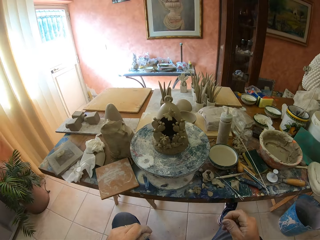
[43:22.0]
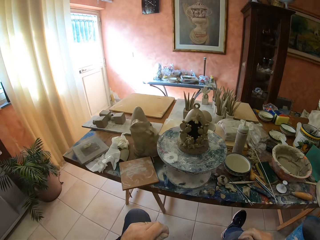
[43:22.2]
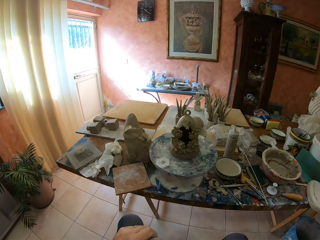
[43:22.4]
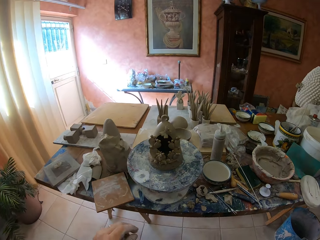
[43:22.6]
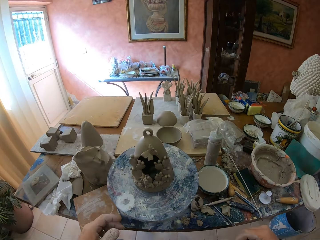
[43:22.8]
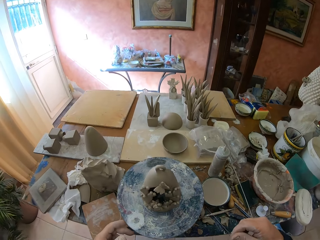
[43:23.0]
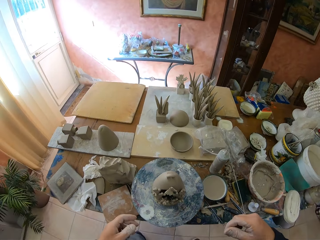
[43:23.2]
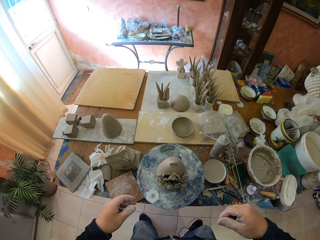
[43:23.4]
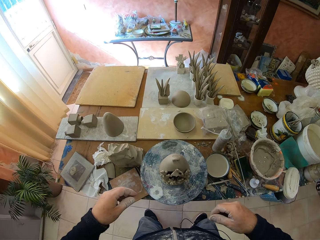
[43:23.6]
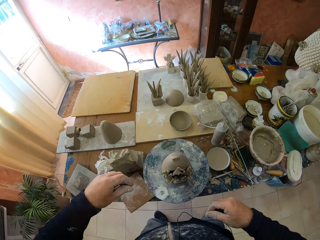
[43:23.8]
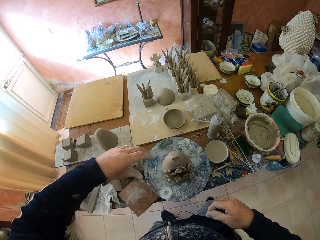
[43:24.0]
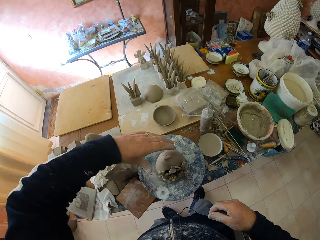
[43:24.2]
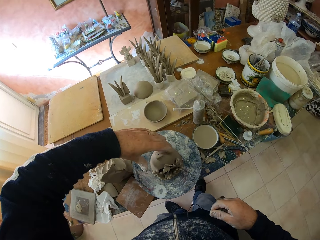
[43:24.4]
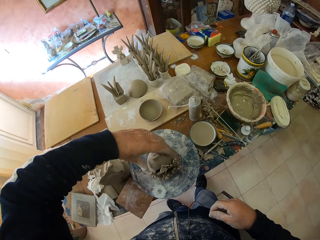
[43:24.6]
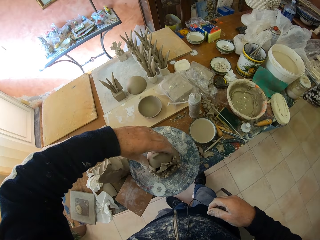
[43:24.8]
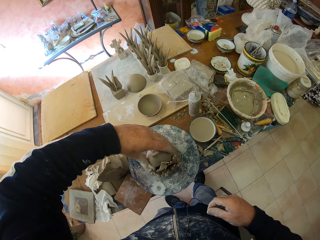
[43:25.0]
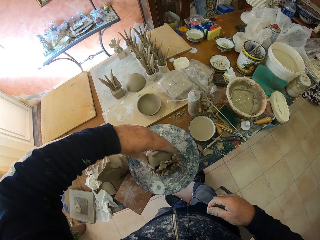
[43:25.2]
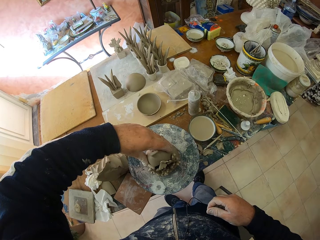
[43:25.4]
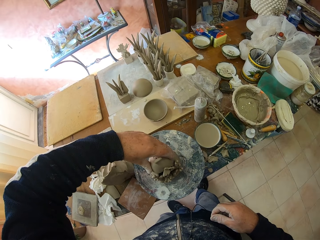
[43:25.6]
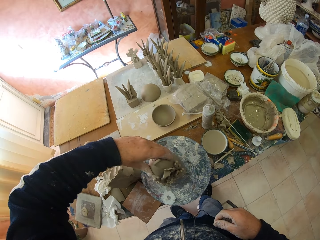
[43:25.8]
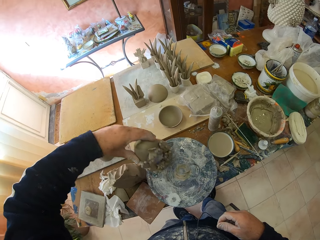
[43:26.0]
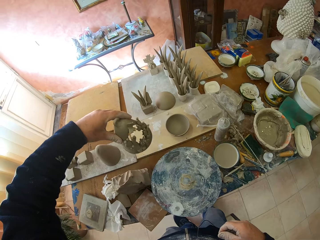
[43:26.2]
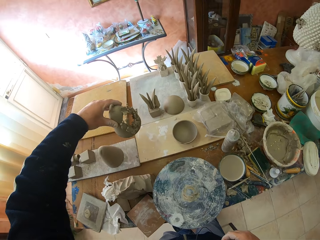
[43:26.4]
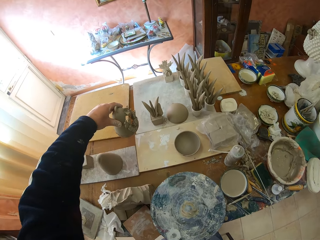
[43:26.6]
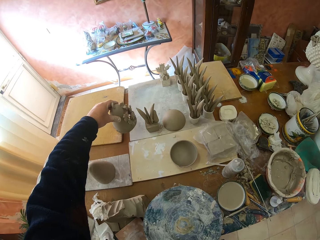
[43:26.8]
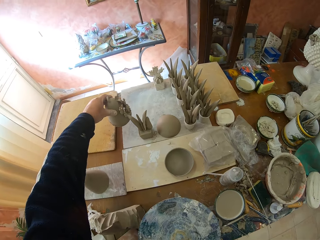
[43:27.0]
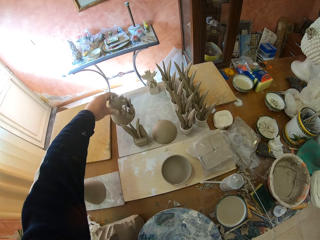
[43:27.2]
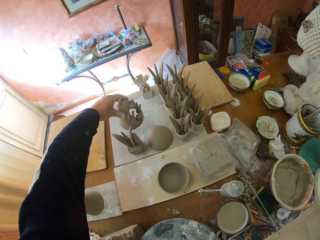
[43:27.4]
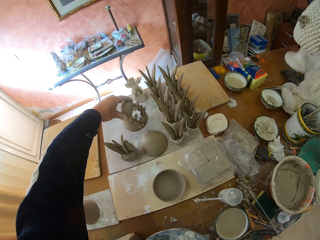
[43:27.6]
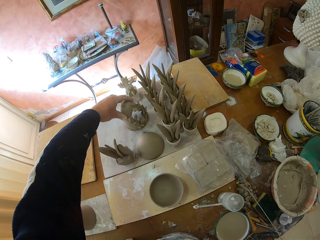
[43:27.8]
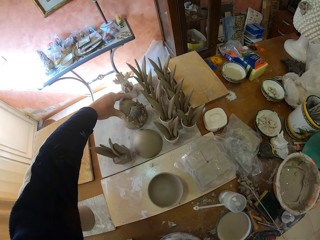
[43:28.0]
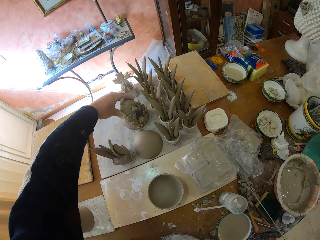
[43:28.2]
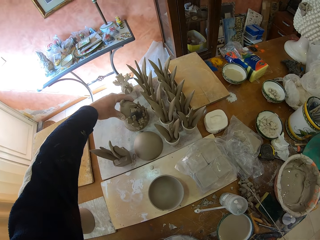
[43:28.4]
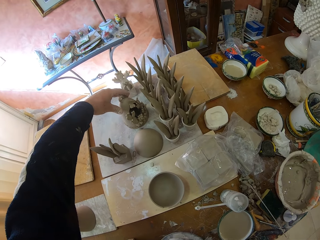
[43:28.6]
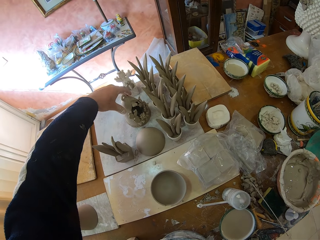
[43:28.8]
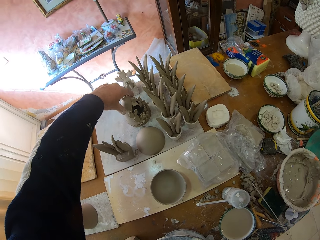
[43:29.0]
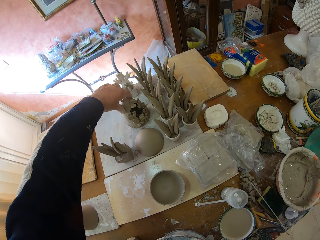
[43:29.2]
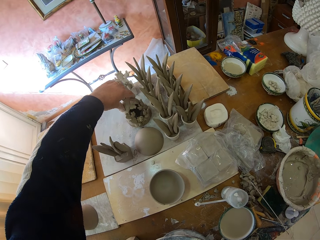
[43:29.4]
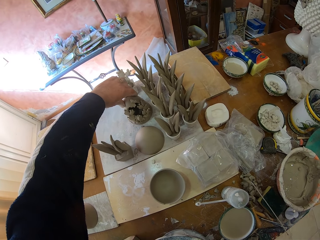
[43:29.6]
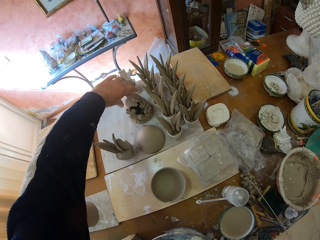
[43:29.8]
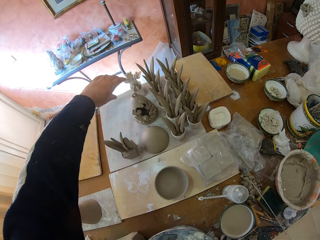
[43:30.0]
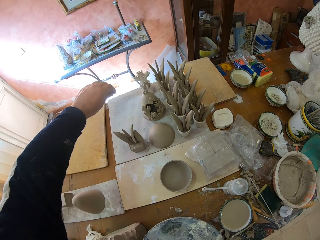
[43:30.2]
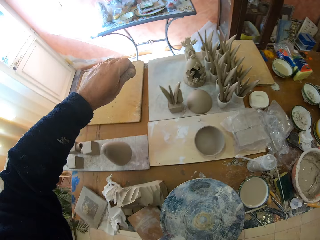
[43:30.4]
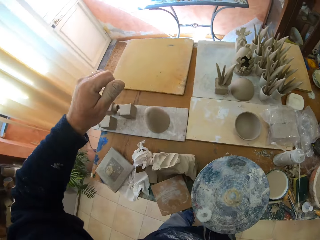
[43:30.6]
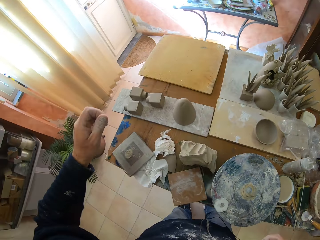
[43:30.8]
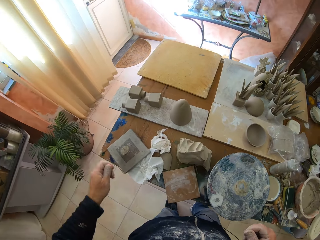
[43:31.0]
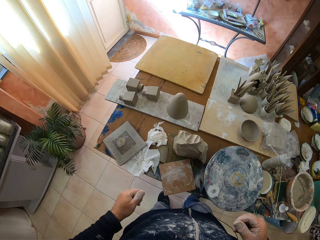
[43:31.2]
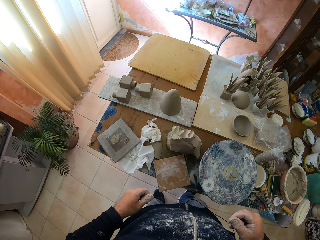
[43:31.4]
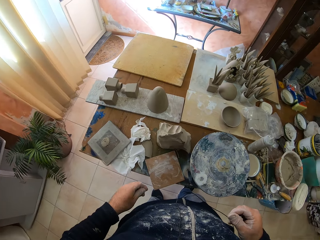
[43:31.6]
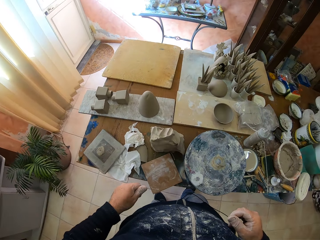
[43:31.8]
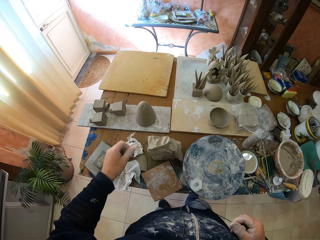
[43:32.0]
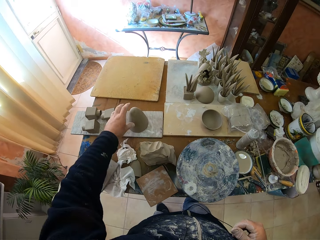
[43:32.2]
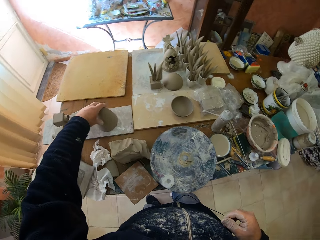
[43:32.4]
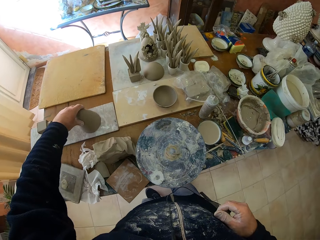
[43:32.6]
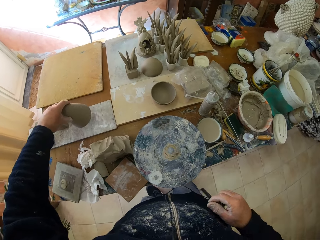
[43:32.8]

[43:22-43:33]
The camera wearer looks around a garage. They stand up. They pick up a clay model from the table. They put down the clay model on the table. They look around the garage.

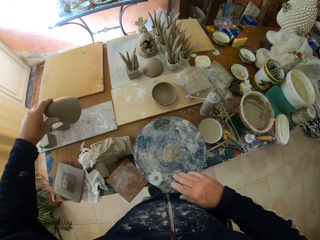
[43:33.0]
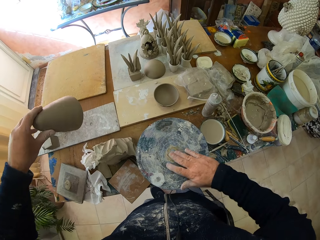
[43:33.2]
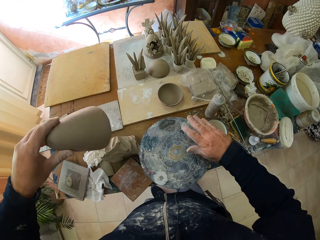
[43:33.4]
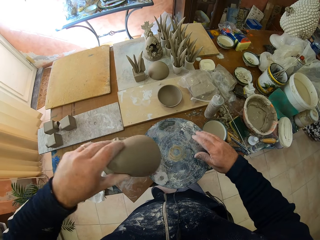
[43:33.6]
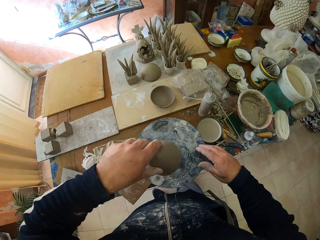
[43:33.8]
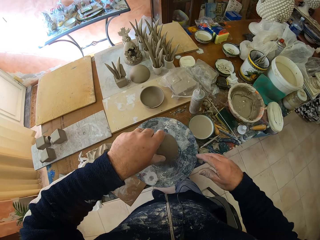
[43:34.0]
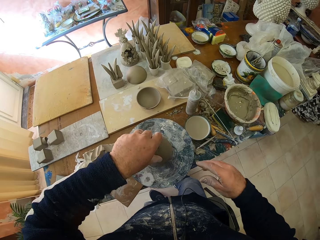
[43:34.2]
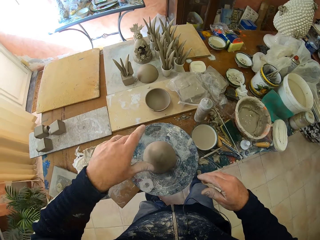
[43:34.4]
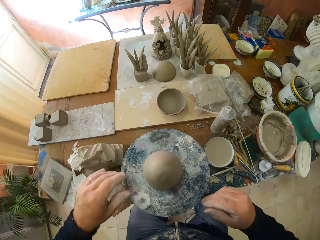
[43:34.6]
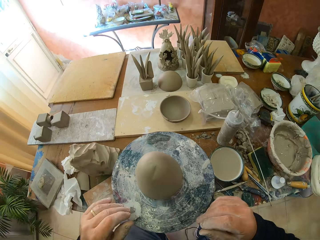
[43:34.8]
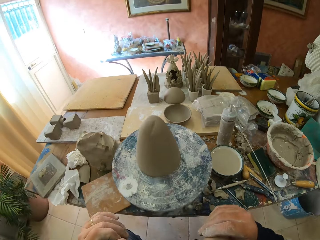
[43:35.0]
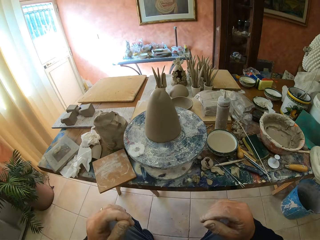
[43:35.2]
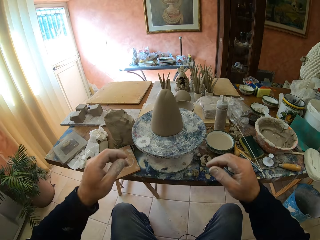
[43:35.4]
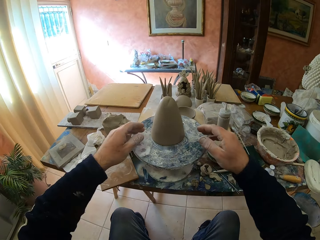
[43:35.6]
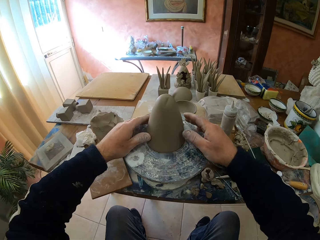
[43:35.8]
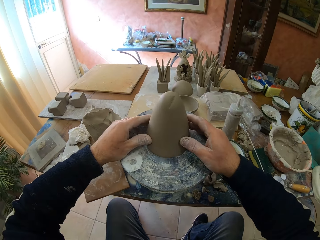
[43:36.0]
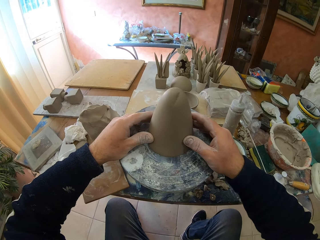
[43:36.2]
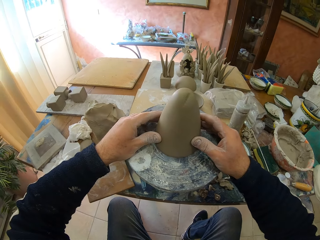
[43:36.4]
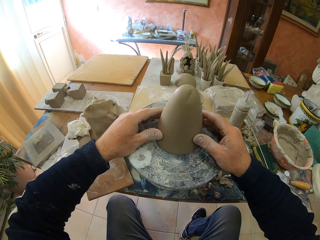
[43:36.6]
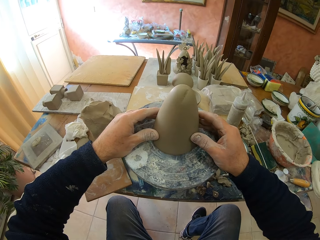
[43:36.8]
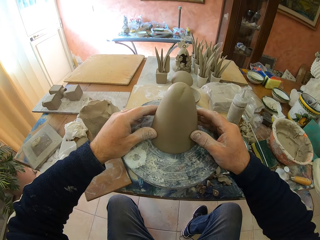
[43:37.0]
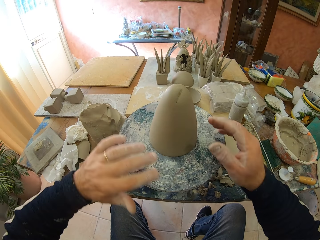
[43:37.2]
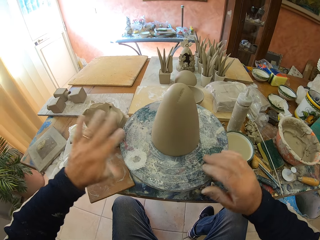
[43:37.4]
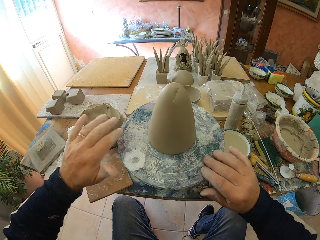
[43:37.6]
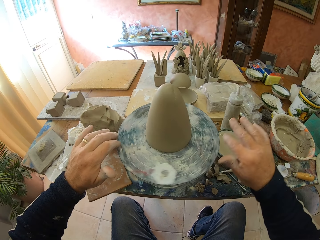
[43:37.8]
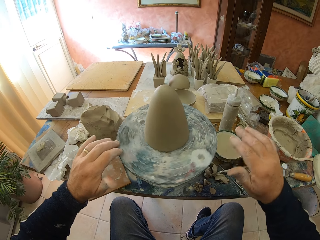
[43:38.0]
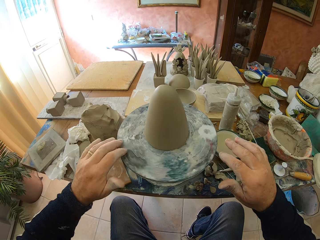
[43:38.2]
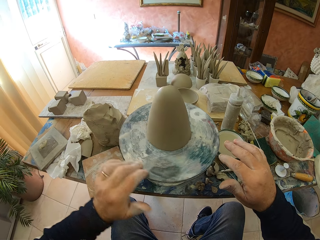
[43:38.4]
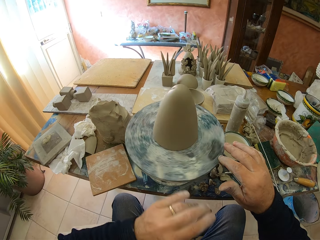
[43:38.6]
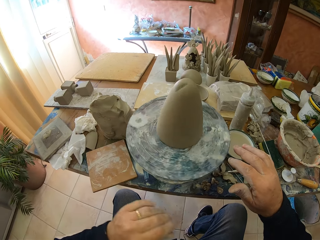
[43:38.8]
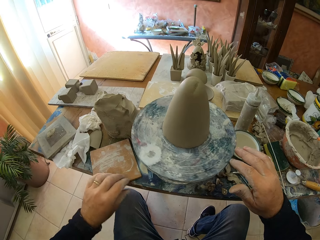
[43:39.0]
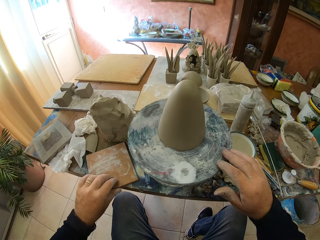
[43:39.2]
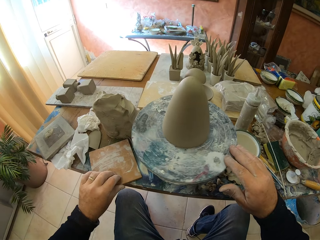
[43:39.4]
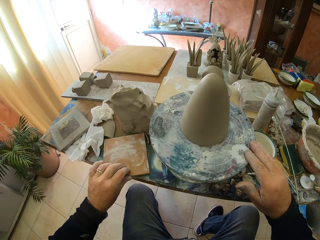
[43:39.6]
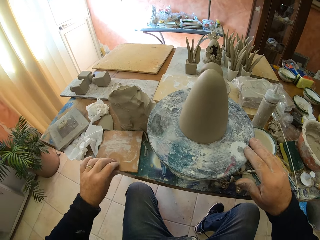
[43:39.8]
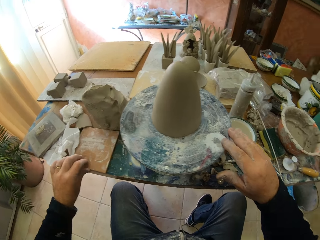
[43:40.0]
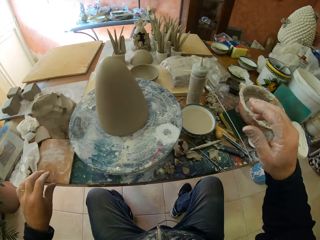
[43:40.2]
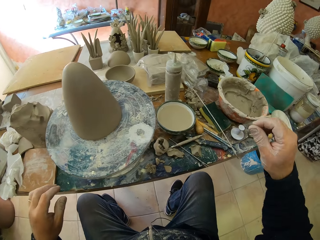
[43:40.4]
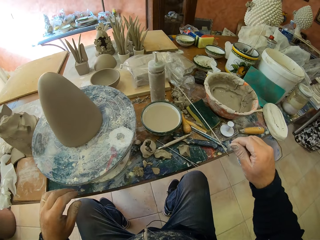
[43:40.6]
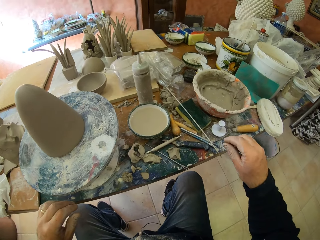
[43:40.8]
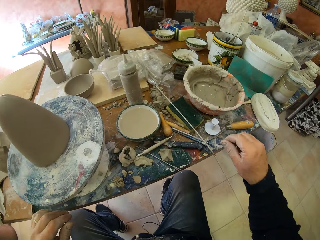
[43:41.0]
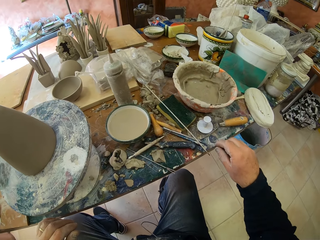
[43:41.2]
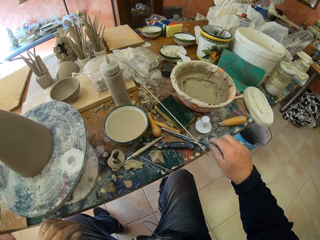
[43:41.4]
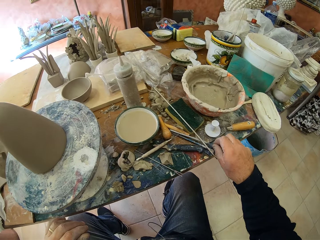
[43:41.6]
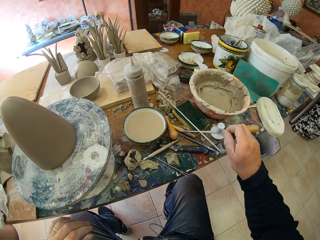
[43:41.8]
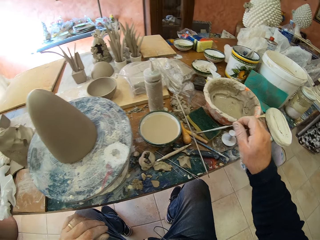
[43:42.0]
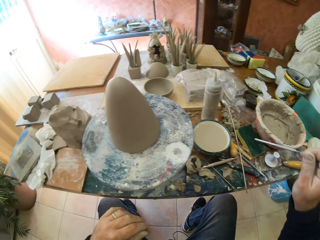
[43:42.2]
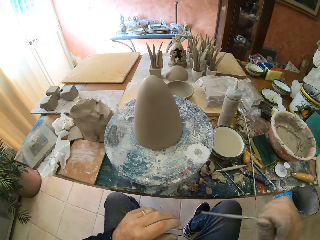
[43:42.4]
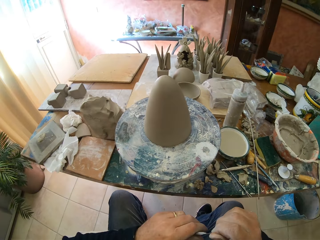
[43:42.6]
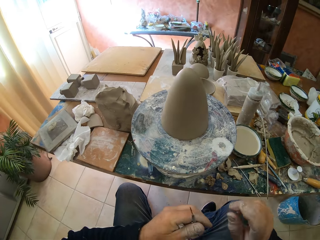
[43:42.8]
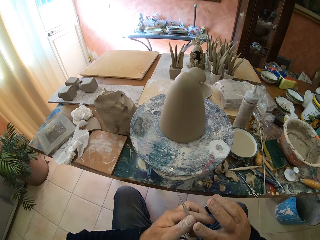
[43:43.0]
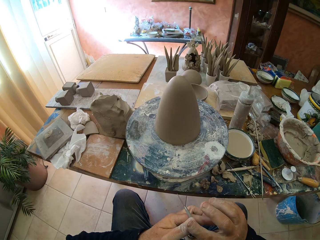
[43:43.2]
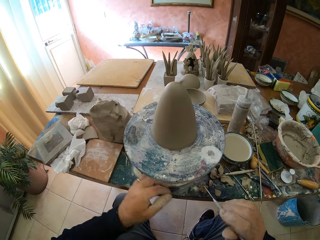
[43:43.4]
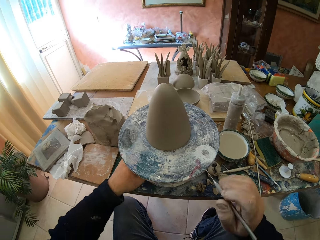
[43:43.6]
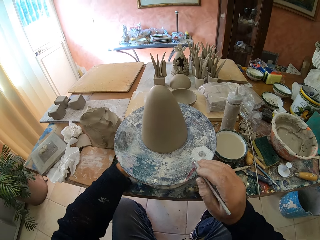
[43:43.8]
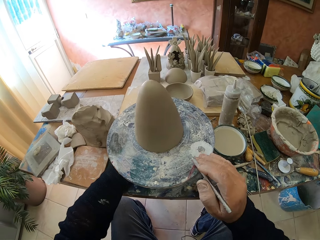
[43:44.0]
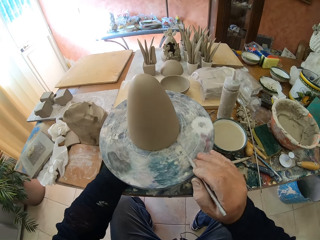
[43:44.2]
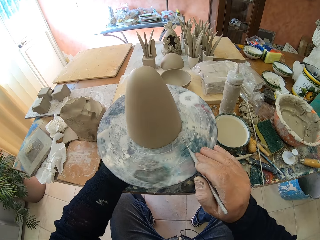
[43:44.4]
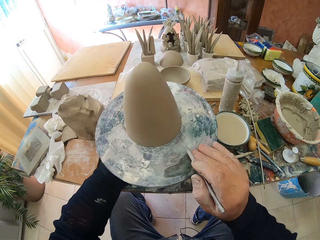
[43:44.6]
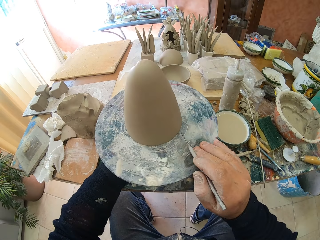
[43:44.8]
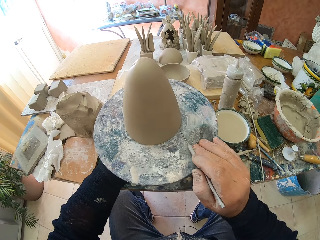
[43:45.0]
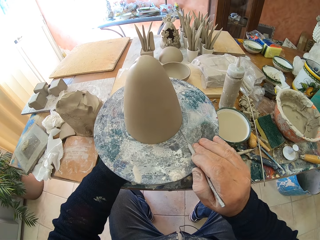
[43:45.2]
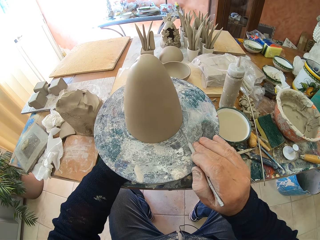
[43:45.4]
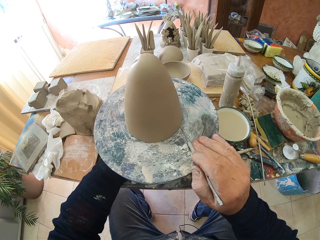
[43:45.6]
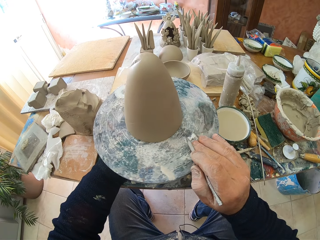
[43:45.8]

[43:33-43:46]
The camera wearer picks up a clay model from the table. They put down the clay model on a clay molder. They sit down on a chair. They adjust the clay model on the clay molder. They rotate the clay molder on a table. They move a piece of wood on the table. They pick up a rod from the table. They sculpt clay. They rotate the clay model on the table.
